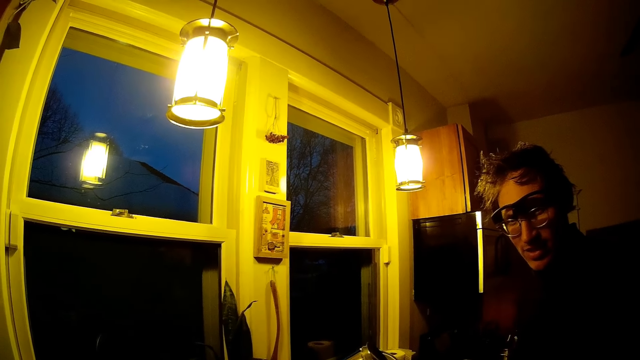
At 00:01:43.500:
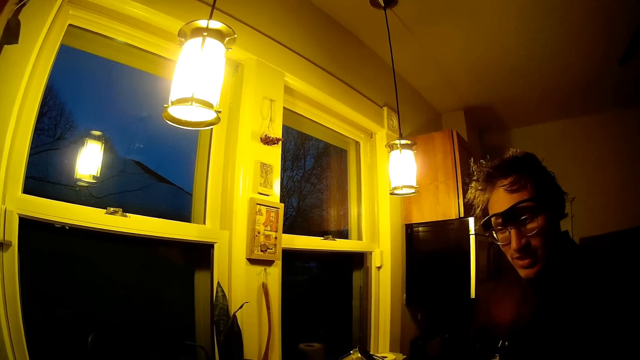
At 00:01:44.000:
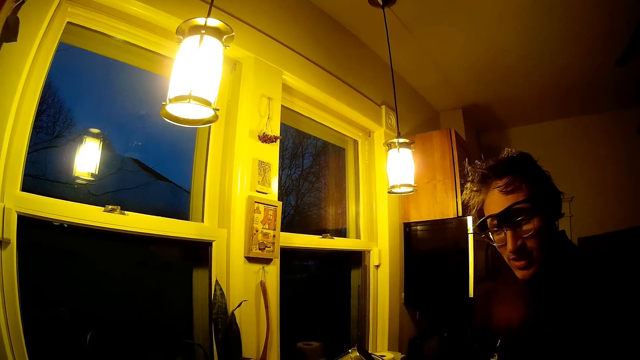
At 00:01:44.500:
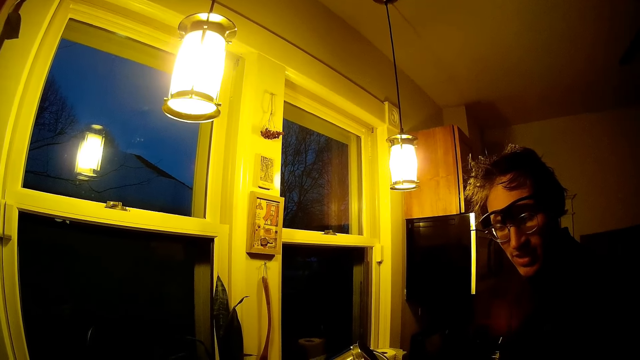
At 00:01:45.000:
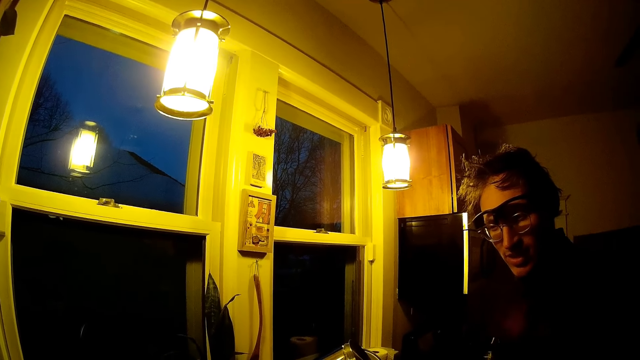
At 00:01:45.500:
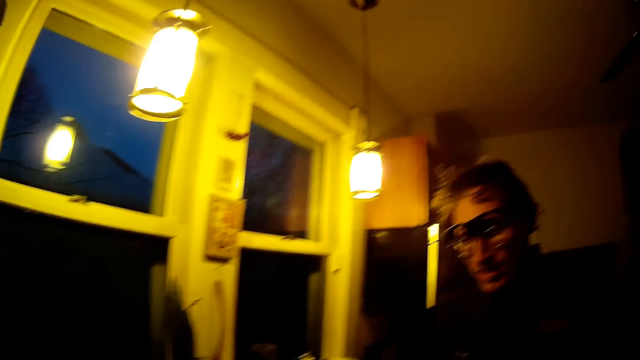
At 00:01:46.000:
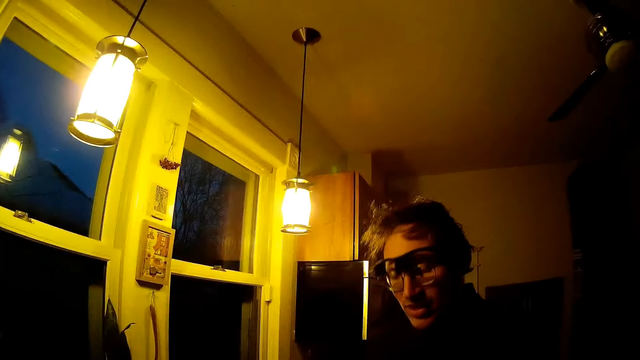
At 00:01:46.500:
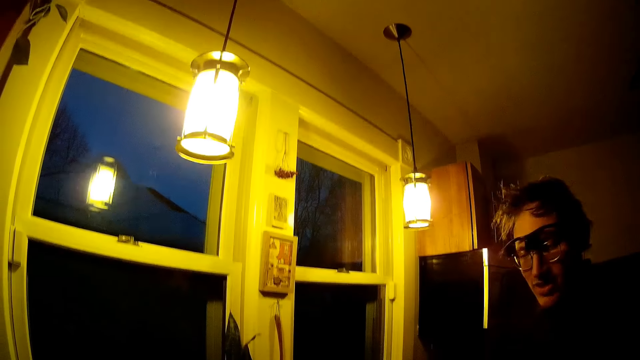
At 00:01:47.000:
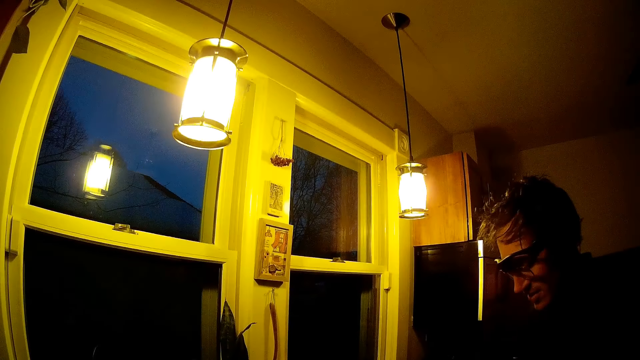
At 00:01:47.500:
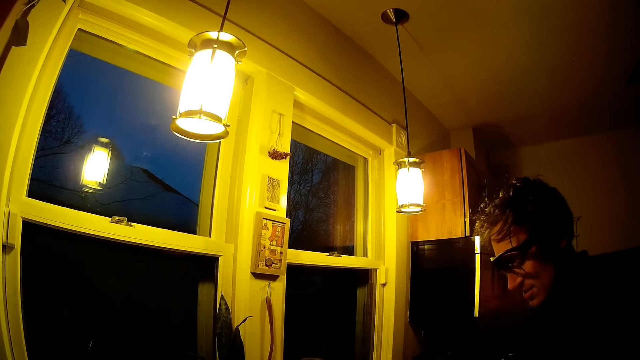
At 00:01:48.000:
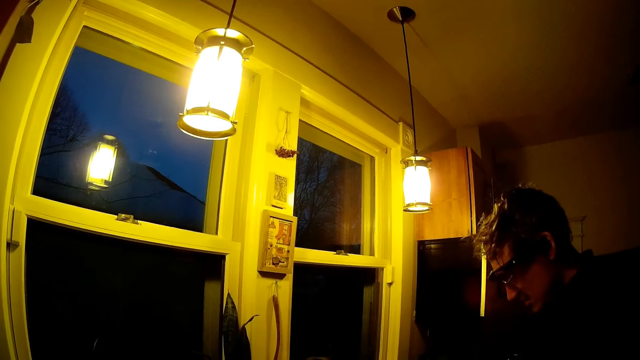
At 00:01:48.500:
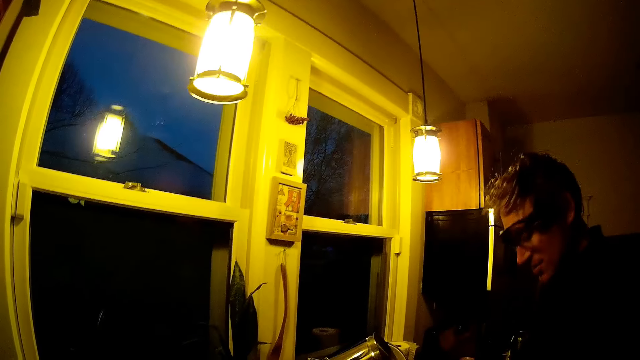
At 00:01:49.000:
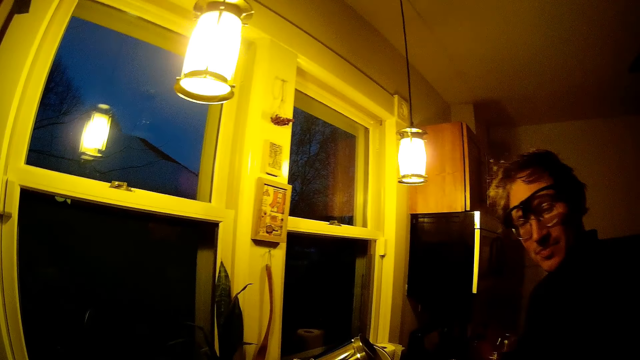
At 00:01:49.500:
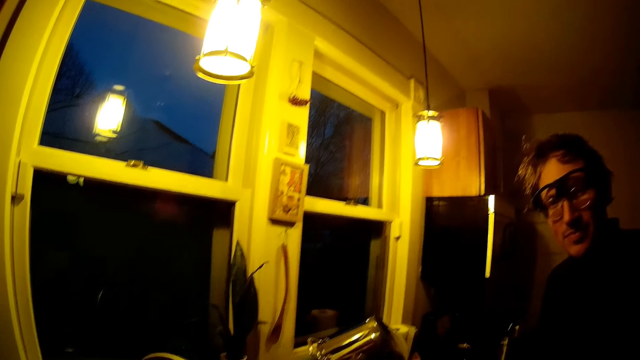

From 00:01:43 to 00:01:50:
The camera wearer talks to someone.

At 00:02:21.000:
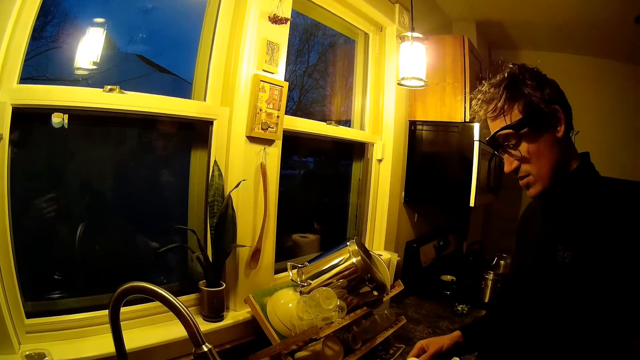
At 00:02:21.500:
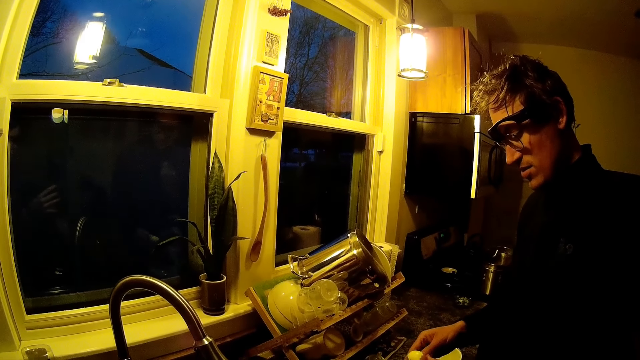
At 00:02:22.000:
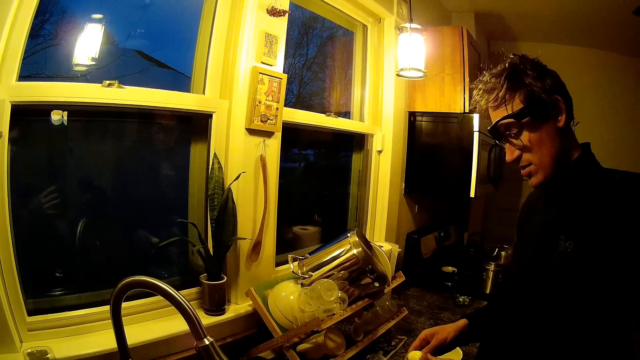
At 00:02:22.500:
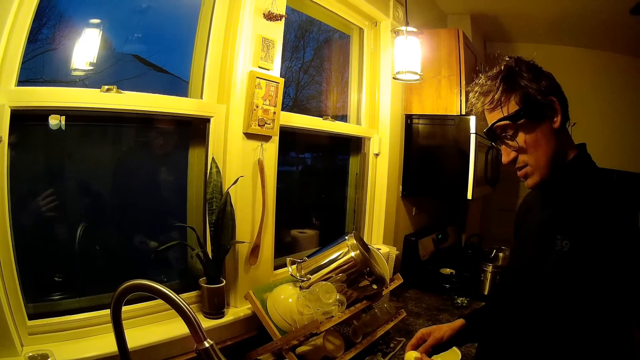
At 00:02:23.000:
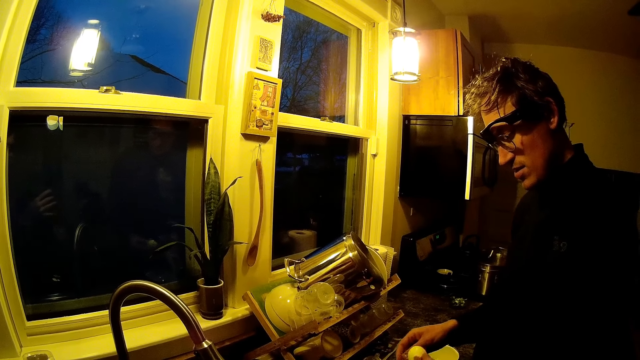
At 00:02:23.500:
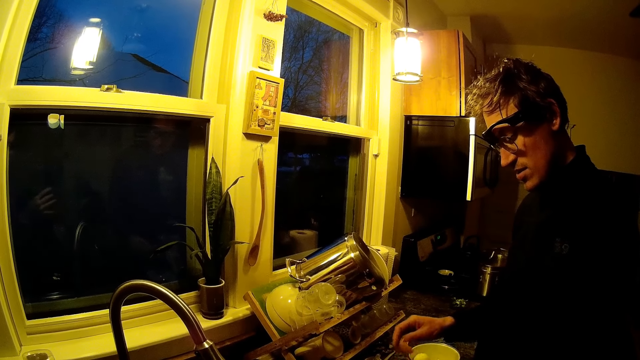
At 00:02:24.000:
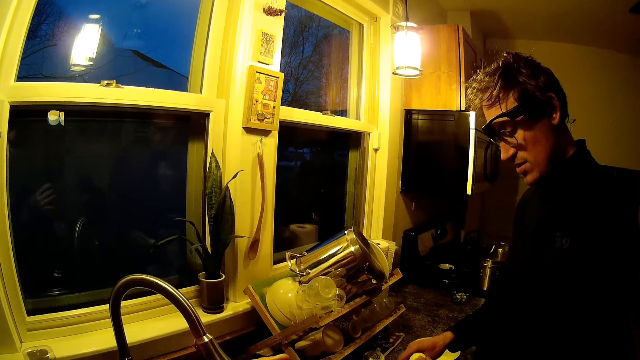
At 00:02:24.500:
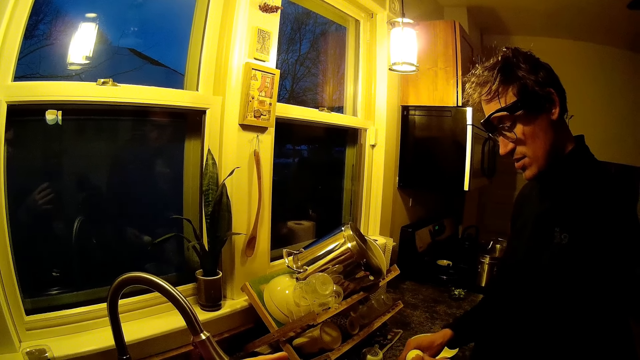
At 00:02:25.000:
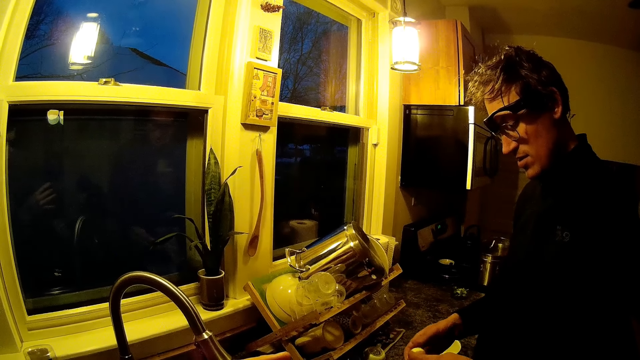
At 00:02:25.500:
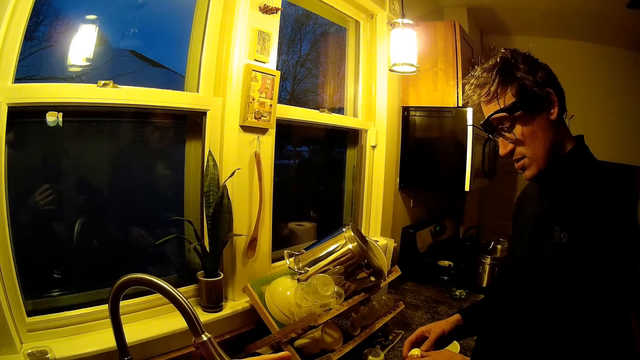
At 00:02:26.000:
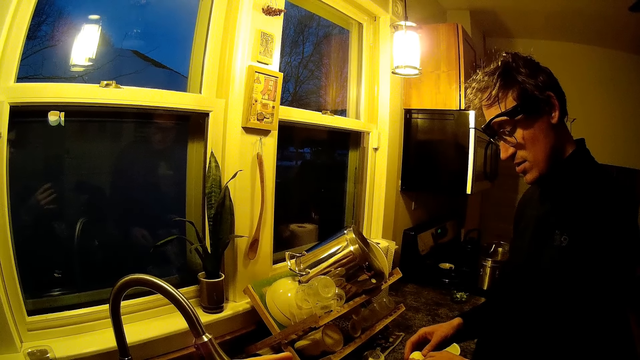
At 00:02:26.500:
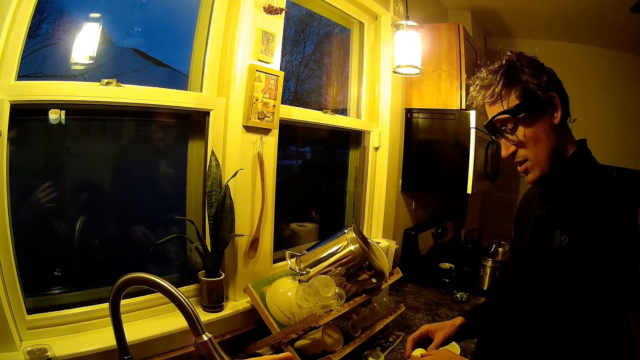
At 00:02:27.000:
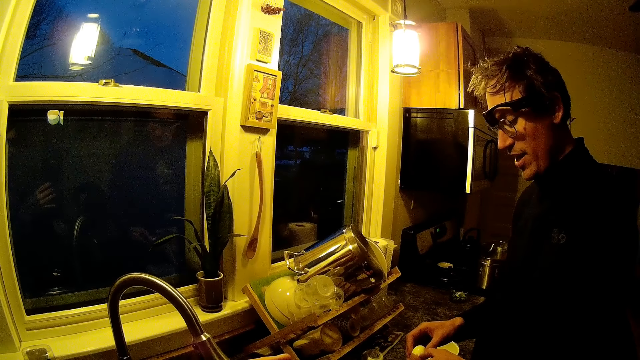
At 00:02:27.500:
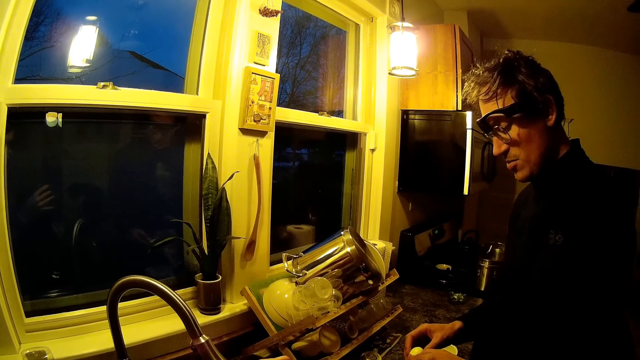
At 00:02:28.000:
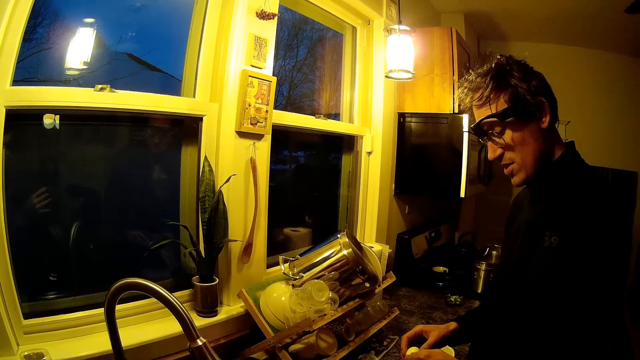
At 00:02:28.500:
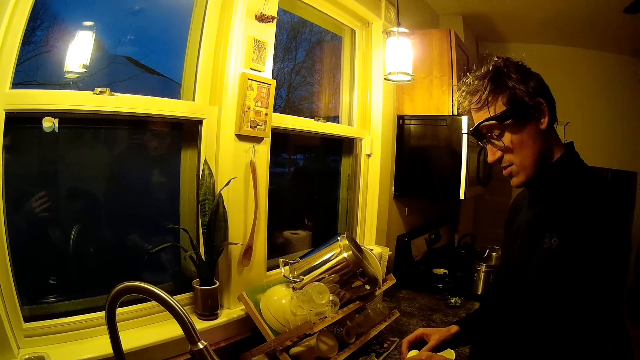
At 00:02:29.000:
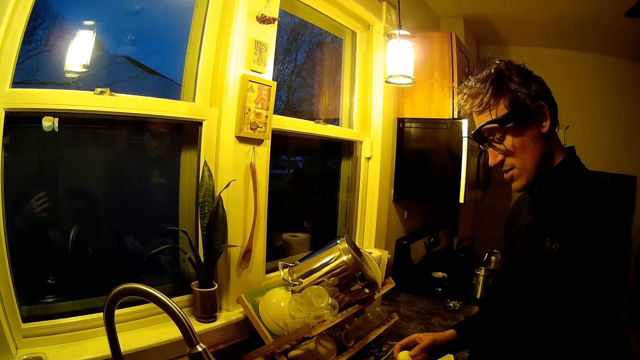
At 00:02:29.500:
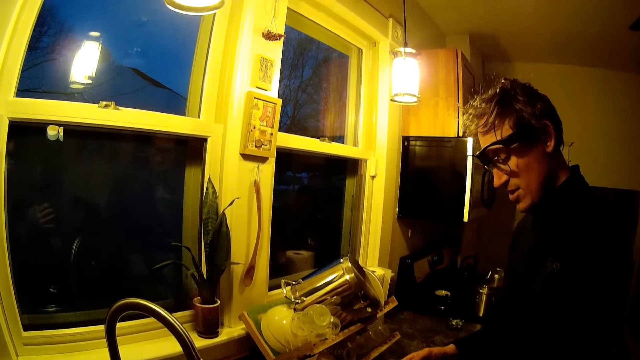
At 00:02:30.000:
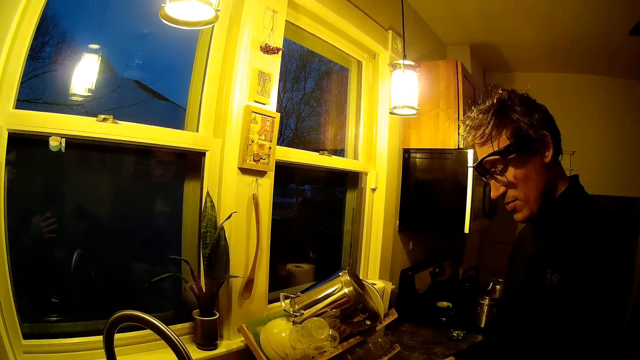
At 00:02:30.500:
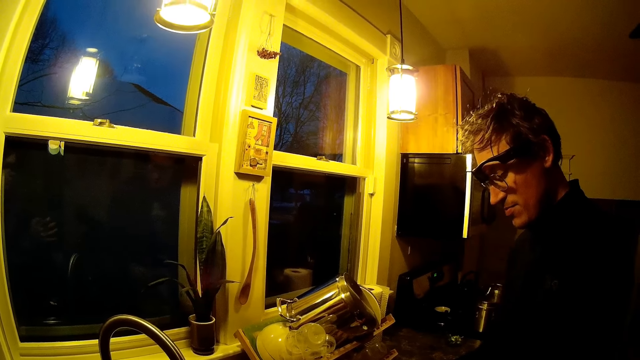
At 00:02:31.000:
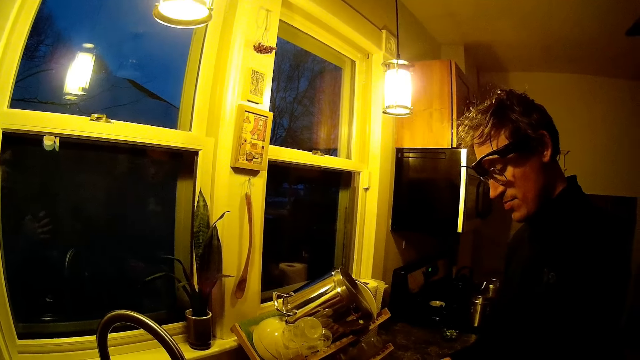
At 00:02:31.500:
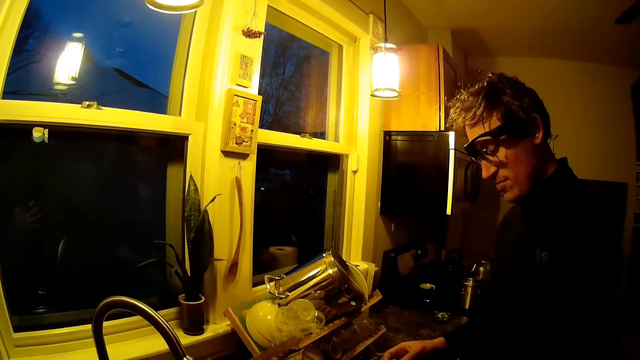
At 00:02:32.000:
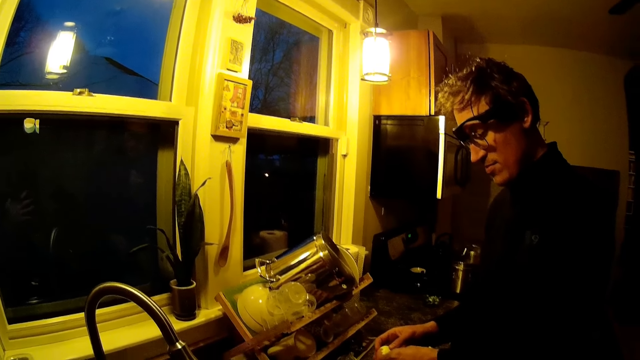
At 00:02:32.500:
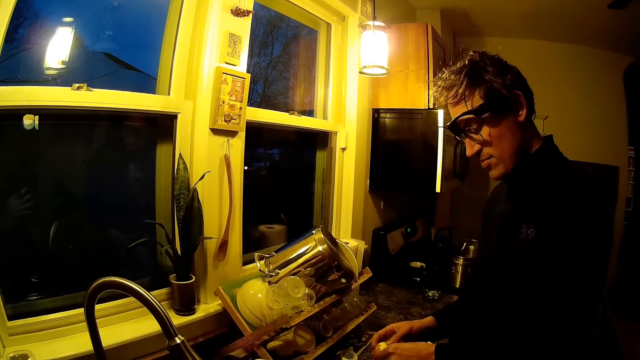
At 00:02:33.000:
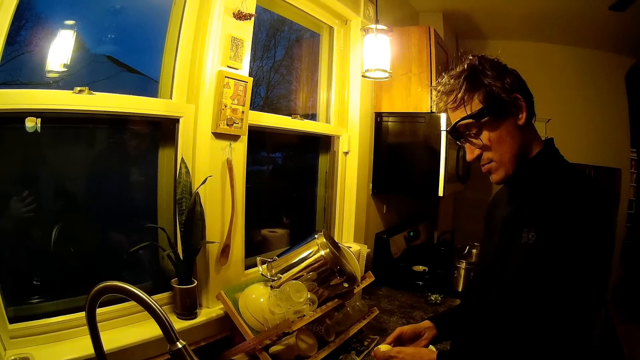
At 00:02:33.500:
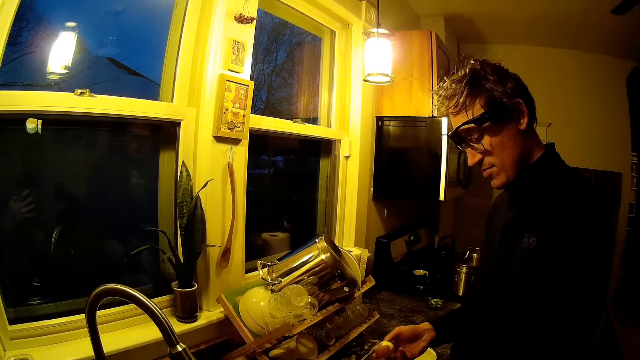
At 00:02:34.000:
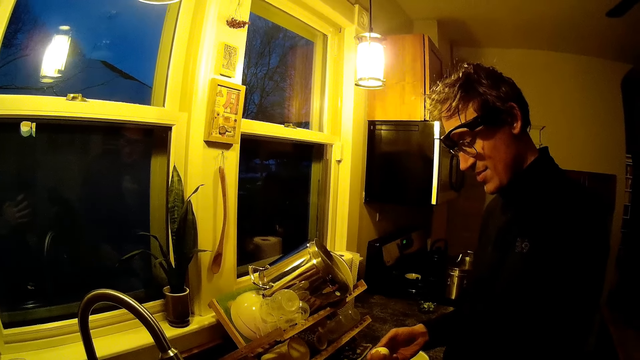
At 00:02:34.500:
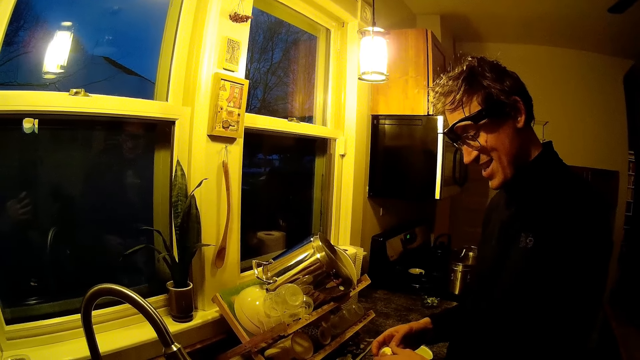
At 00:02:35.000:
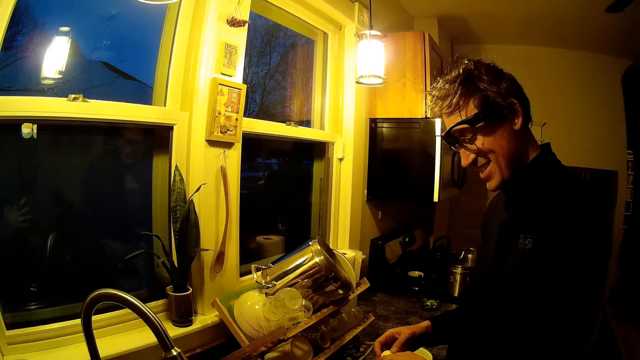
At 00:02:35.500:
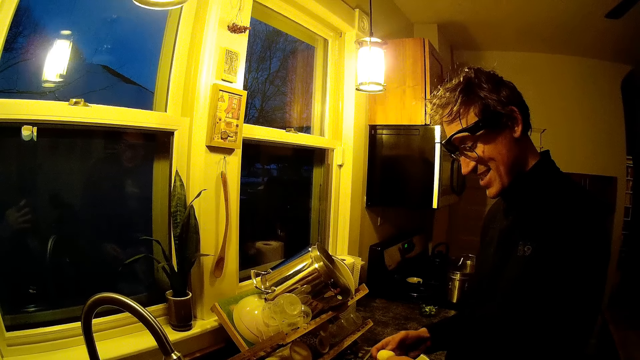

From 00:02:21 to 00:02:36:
The man starts peeling the egg. The man peels the egg with both hands.
